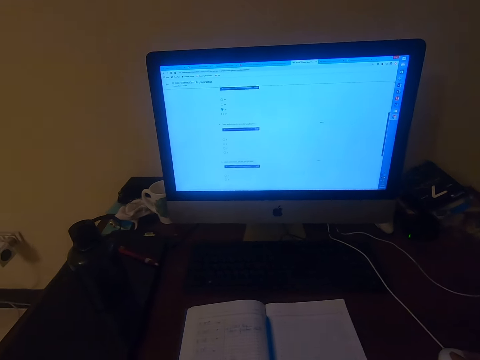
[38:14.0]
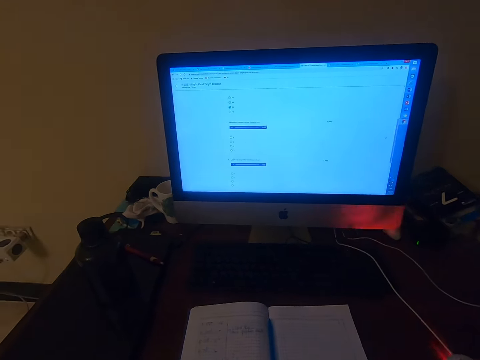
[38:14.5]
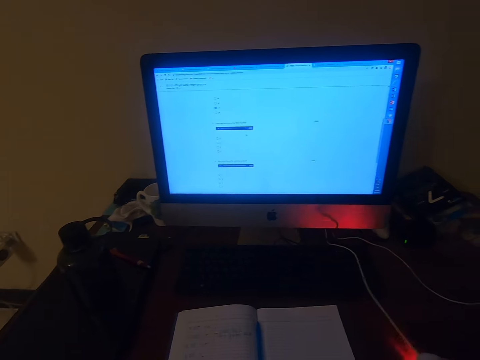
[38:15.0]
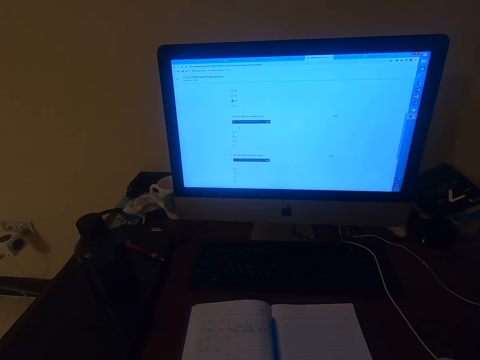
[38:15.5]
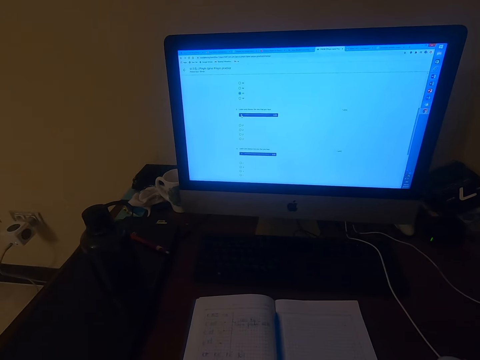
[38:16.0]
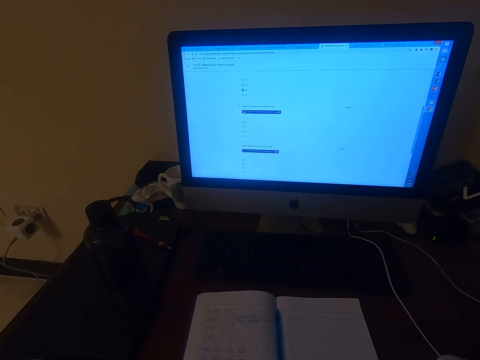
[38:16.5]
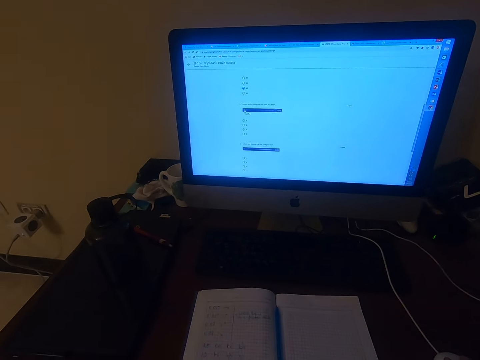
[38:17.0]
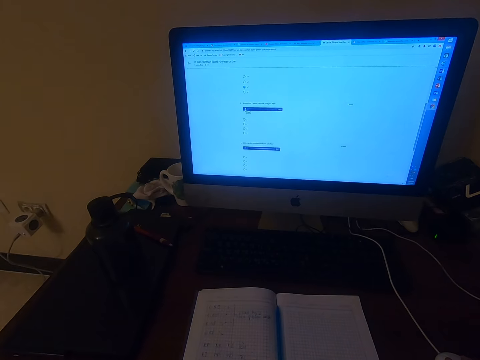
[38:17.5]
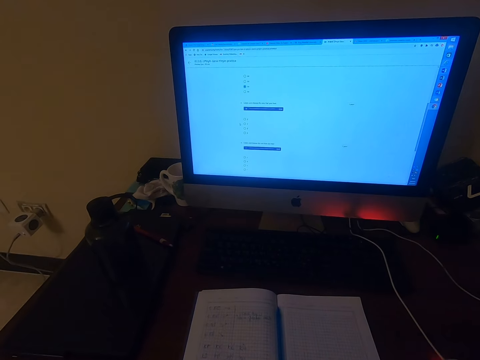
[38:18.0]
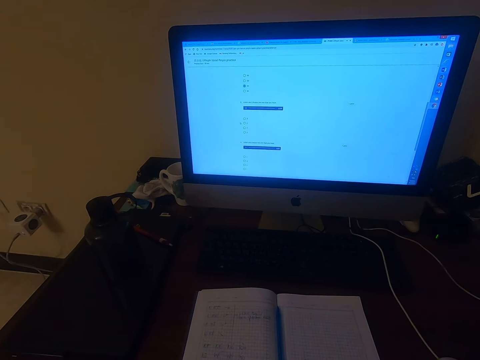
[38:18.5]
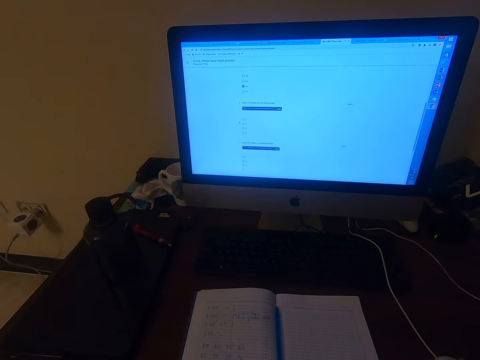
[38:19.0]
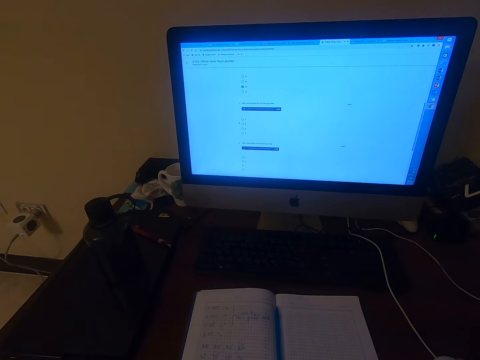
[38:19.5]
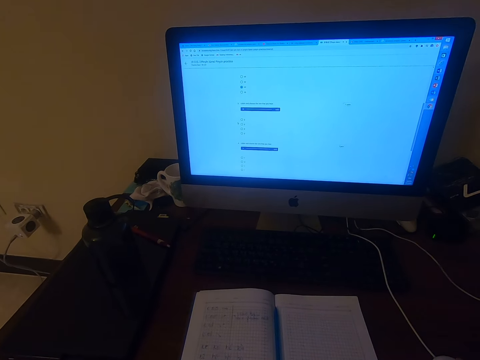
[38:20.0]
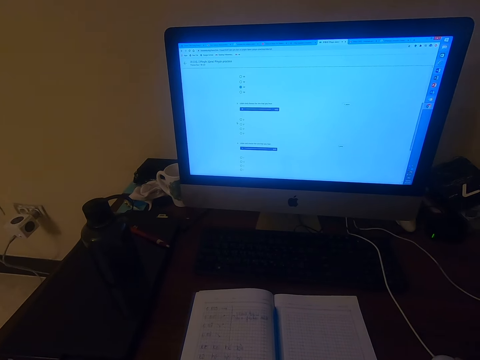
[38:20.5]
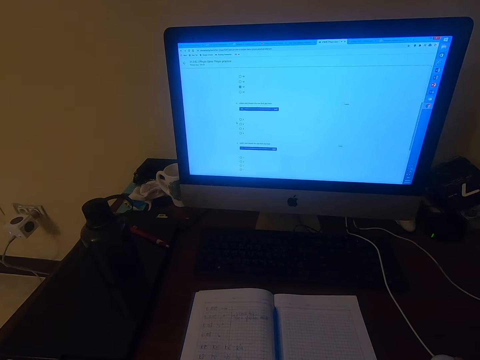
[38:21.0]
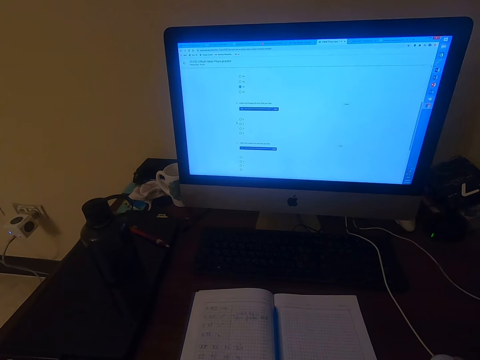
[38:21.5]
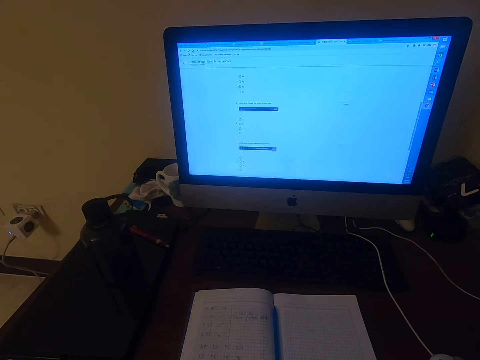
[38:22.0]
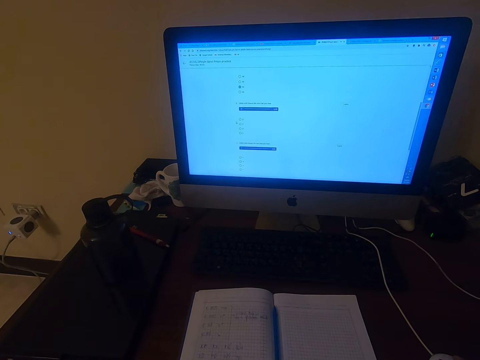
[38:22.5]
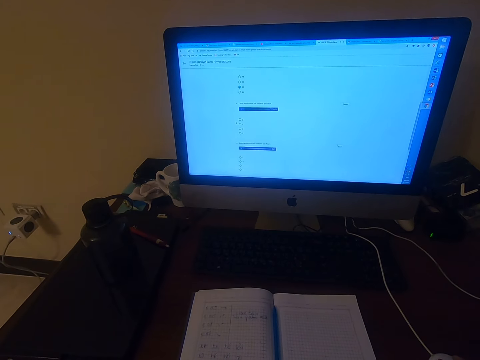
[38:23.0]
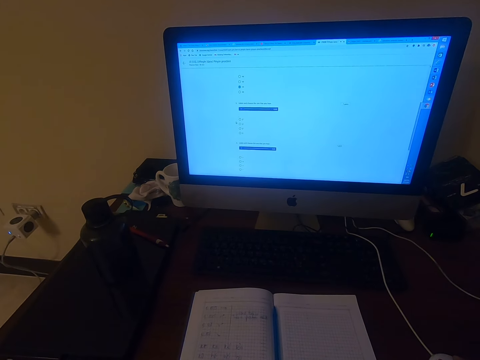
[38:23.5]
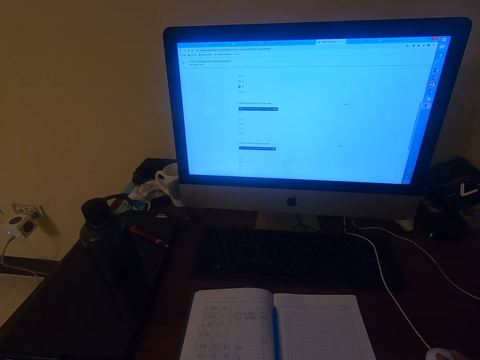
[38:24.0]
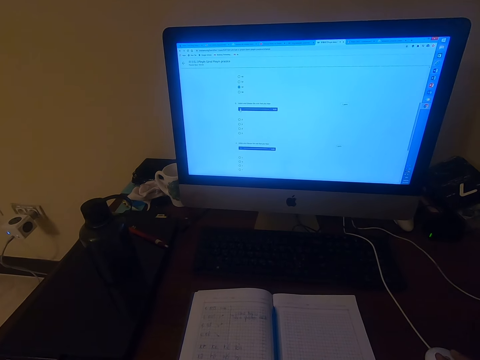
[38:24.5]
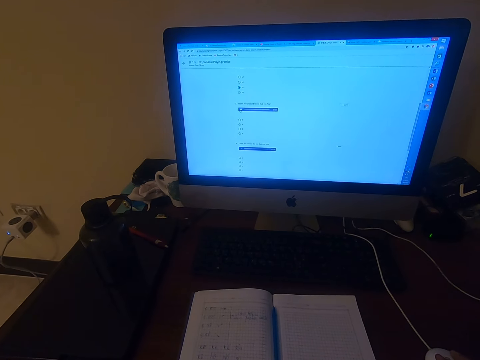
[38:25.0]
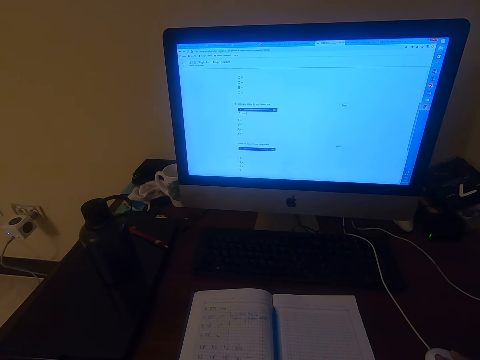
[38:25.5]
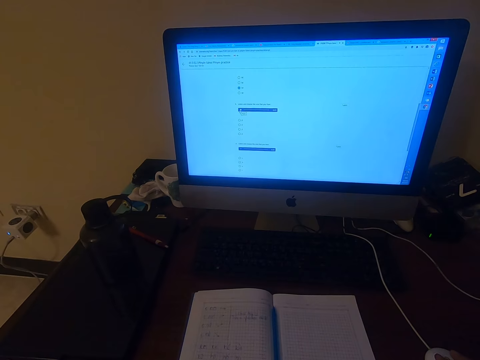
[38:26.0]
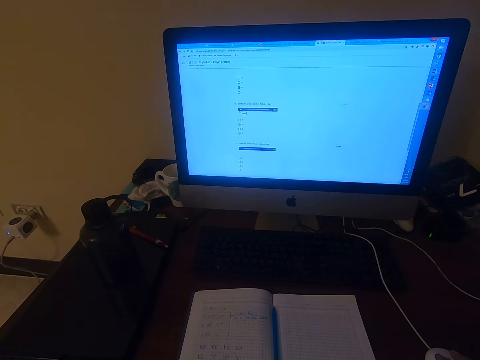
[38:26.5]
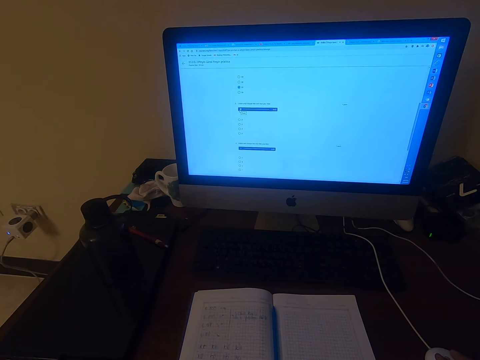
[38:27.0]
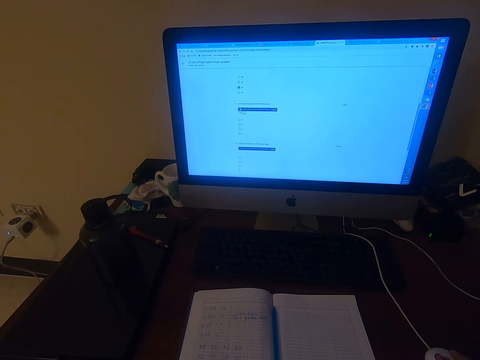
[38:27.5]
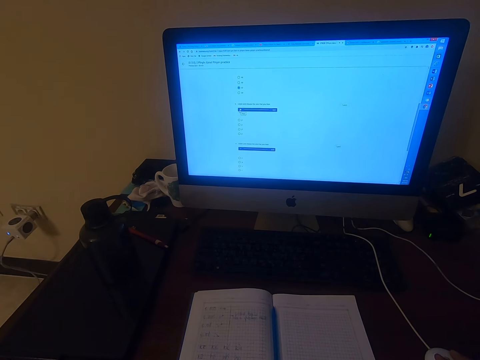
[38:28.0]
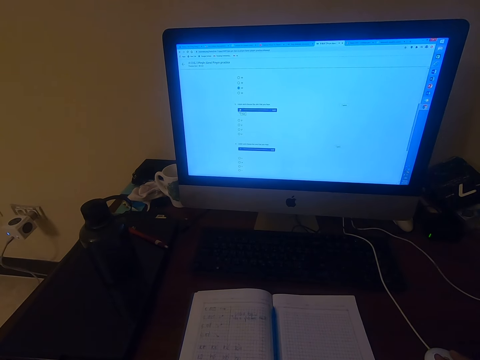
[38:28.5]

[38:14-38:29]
The camera wearer operates a machine with a mouse.

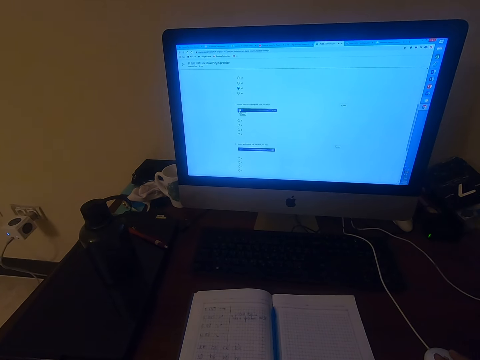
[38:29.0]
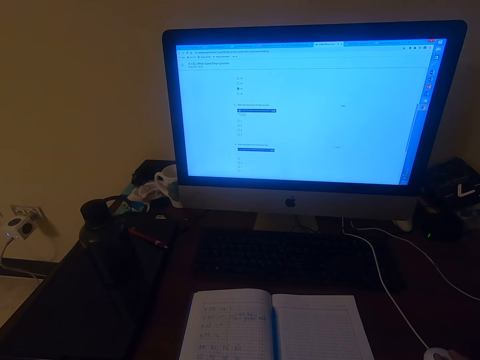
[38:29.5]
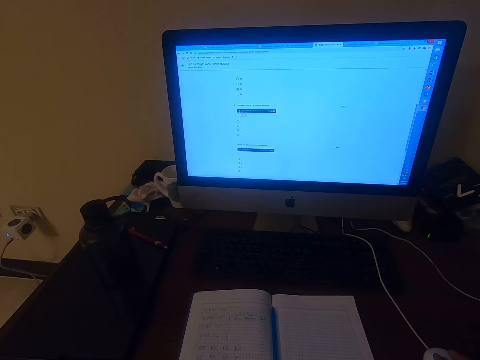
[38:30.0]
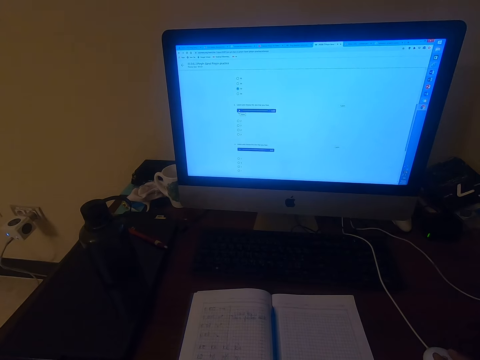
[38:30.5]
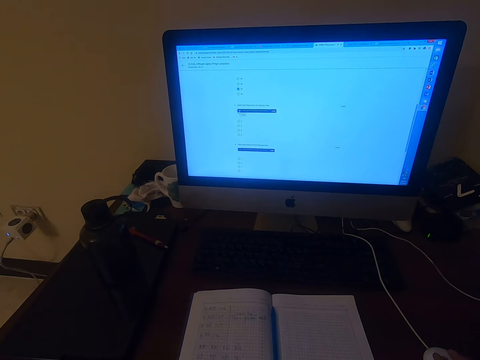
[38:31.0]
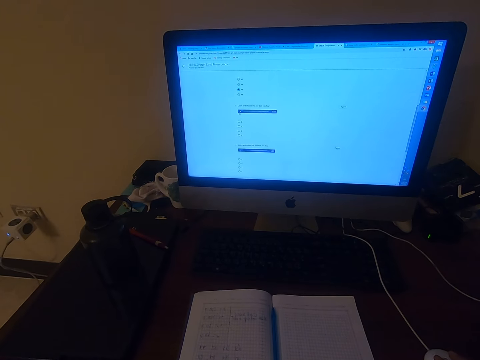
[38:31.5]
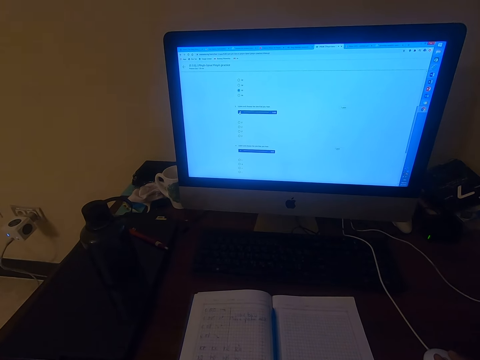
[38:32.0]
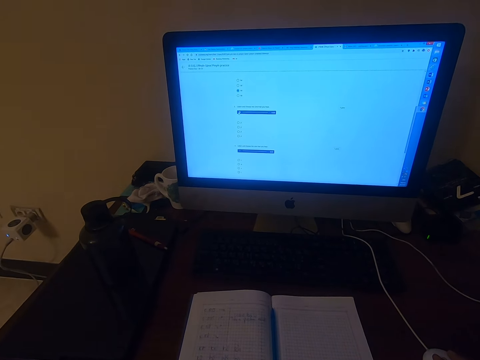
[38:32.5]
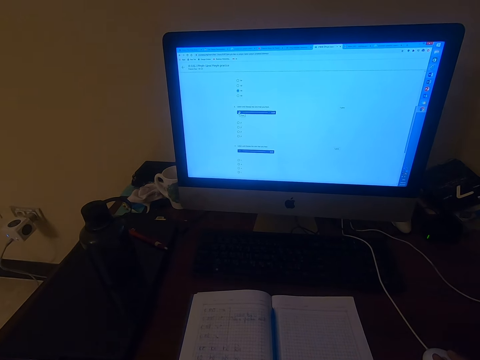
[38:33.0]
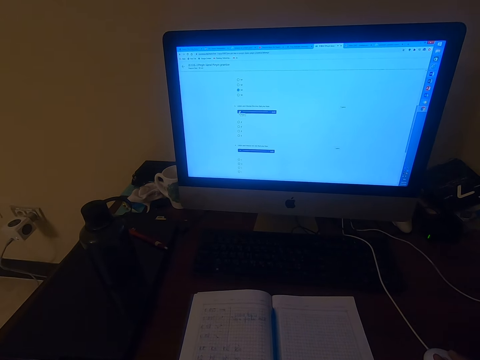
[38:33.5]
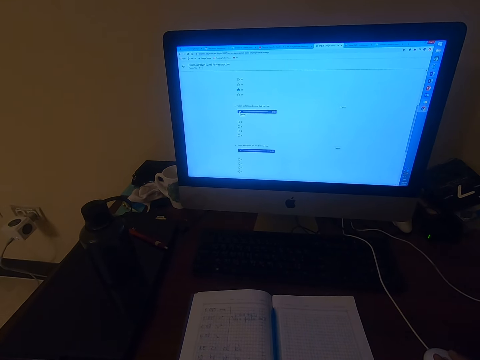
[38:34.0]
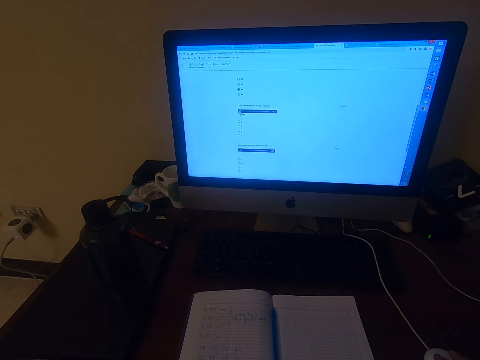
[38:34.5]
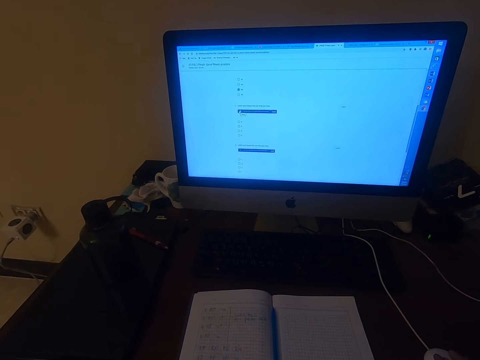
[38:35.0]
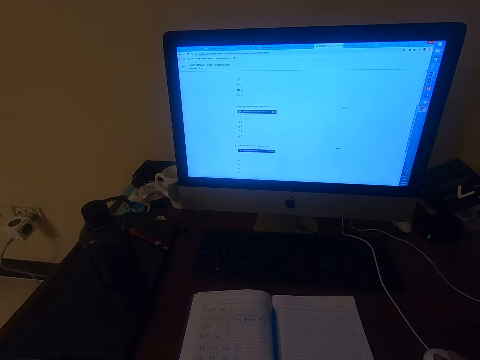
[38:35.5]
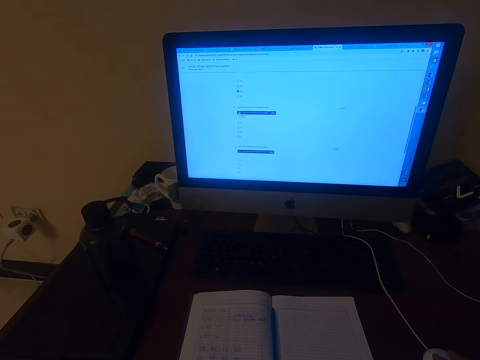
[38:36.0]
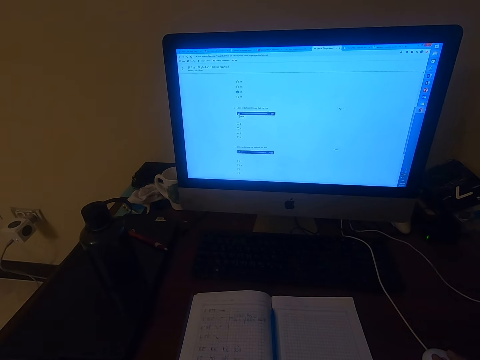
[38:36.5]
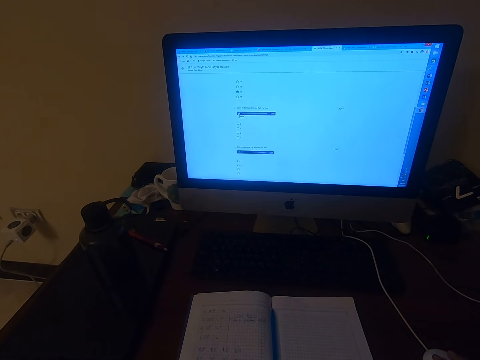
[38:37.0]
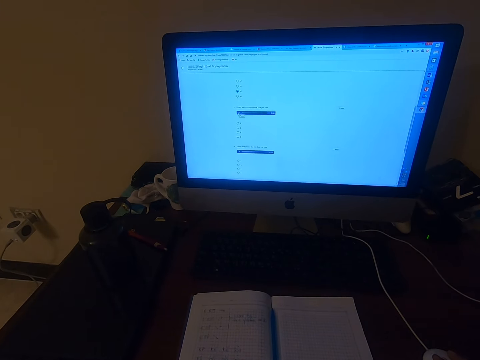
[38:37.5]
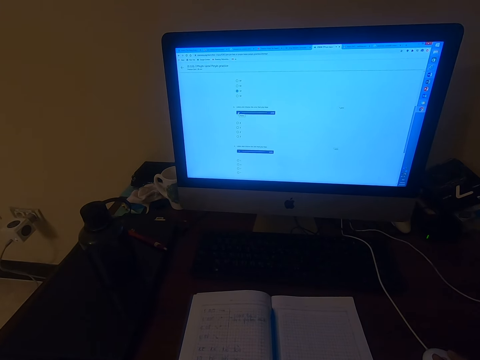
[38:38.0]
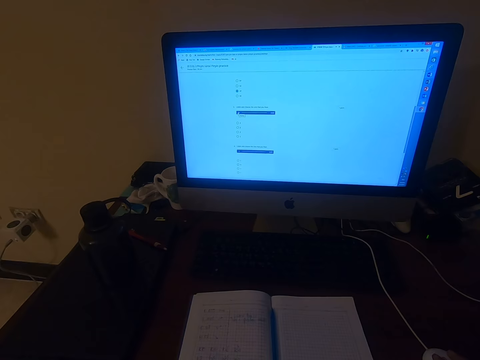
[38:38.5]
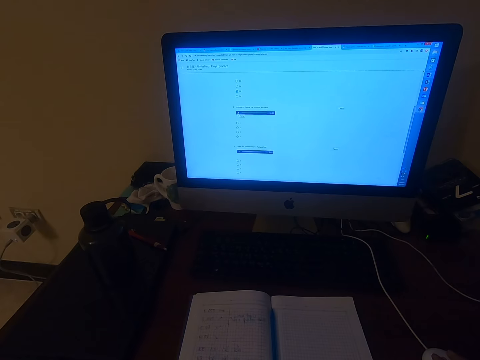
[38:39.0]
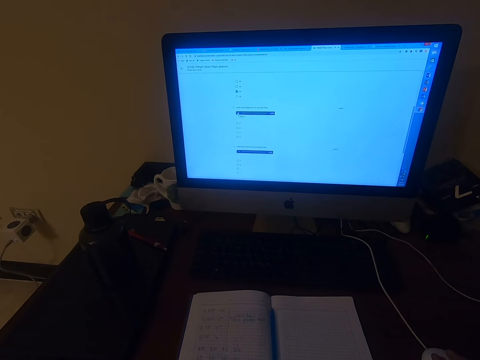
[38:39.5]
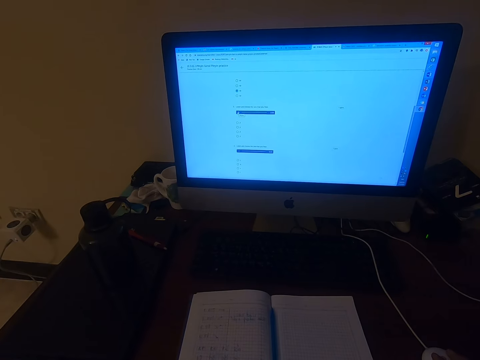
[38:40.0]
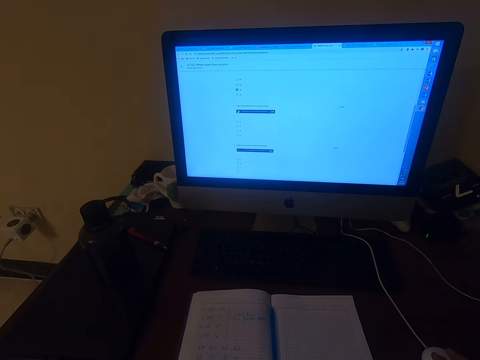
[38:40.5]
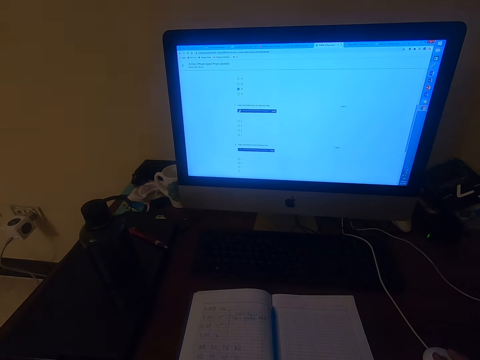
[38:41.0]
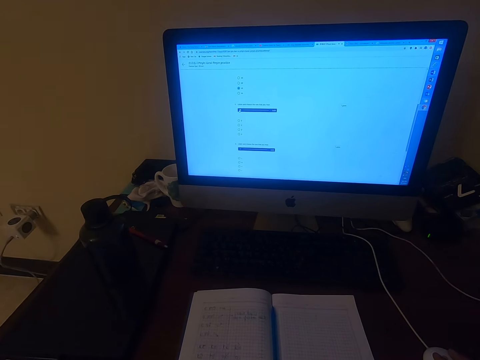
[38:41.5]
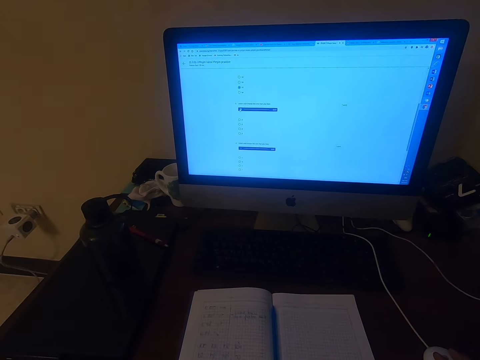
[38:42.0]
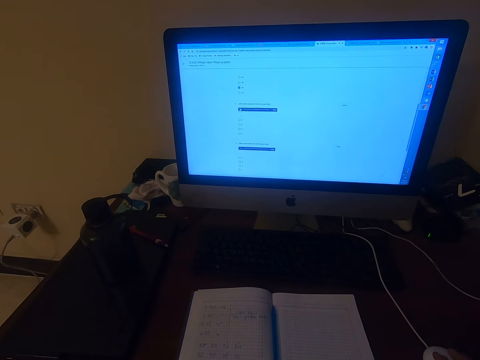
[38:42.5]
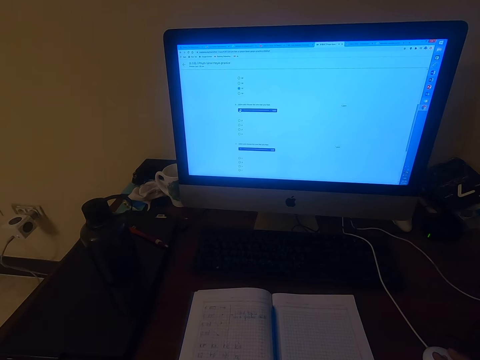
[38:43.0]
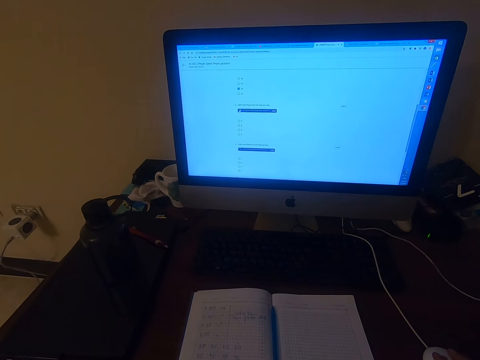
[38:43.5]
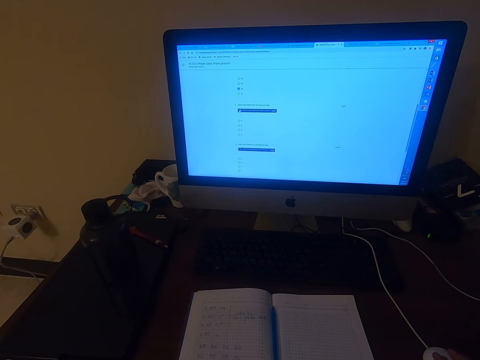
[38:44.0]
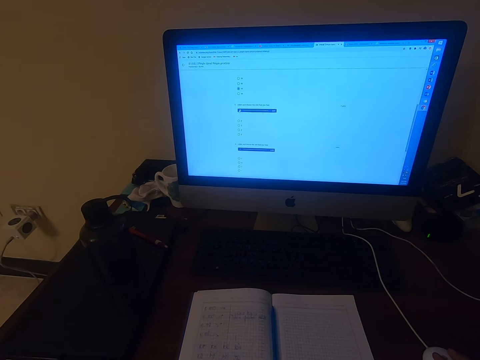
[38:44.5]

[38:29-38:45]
The camera wearer talks.
